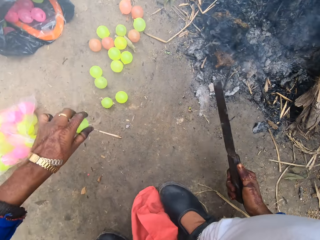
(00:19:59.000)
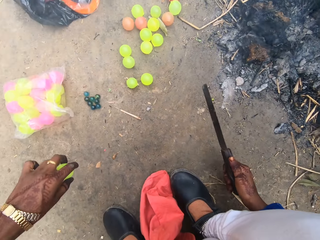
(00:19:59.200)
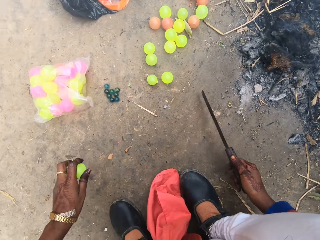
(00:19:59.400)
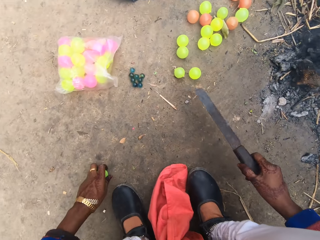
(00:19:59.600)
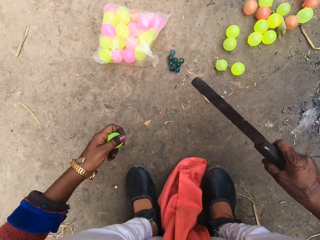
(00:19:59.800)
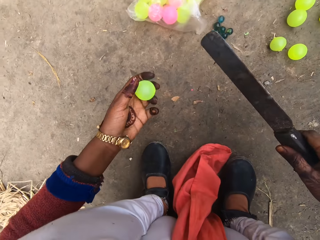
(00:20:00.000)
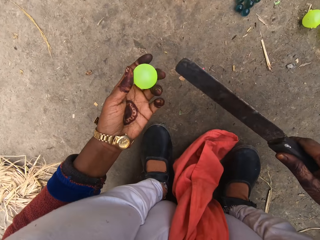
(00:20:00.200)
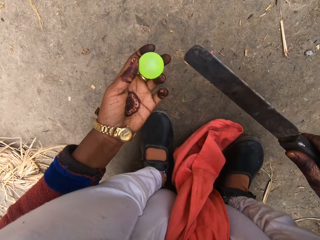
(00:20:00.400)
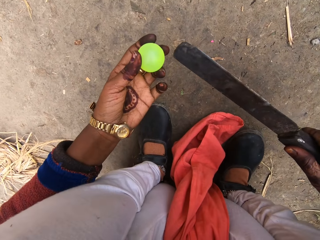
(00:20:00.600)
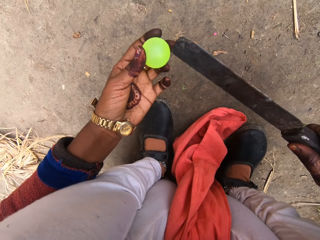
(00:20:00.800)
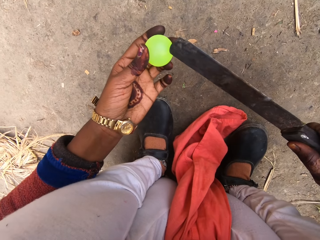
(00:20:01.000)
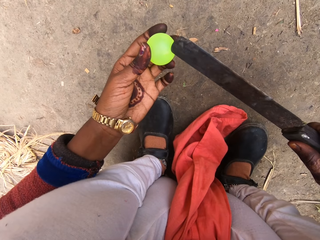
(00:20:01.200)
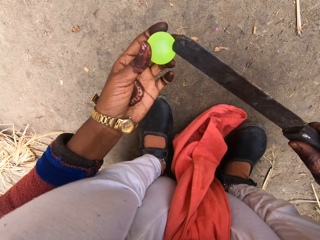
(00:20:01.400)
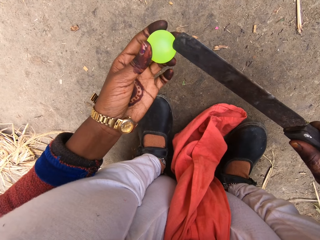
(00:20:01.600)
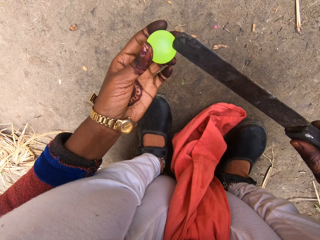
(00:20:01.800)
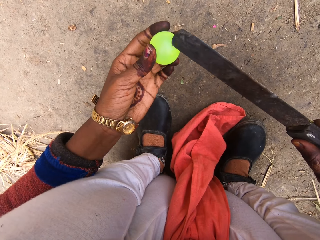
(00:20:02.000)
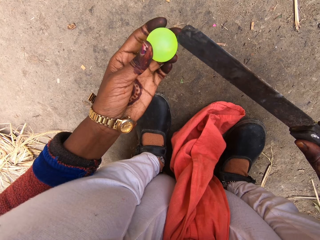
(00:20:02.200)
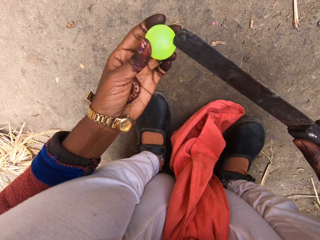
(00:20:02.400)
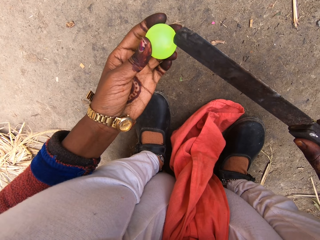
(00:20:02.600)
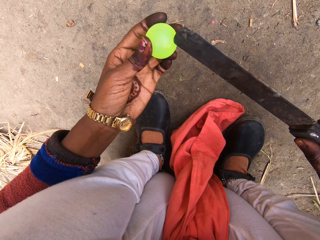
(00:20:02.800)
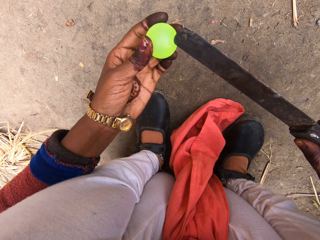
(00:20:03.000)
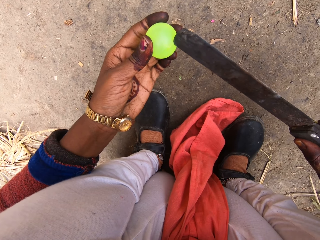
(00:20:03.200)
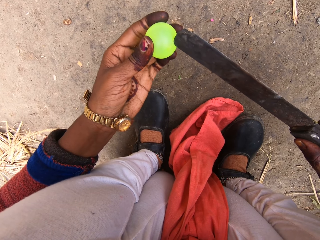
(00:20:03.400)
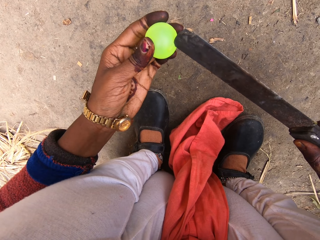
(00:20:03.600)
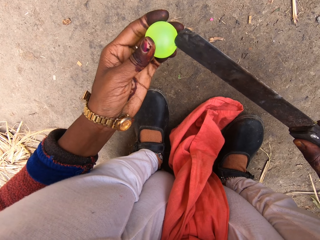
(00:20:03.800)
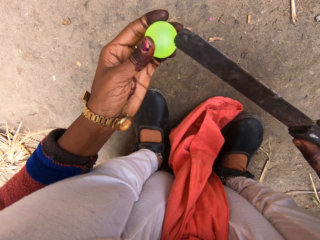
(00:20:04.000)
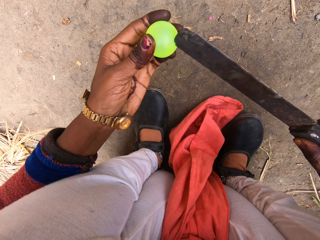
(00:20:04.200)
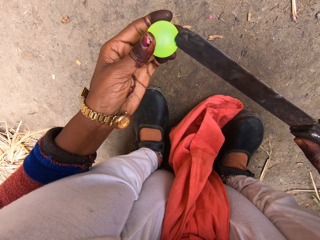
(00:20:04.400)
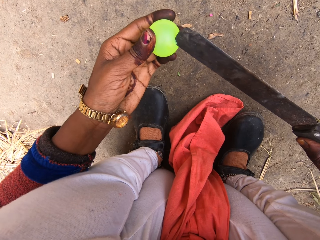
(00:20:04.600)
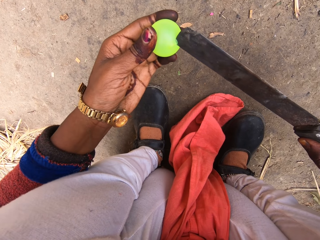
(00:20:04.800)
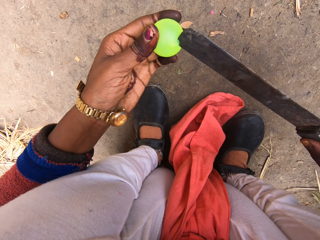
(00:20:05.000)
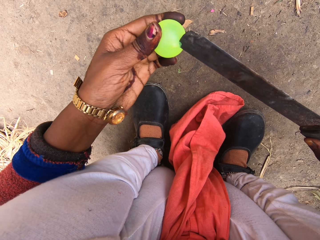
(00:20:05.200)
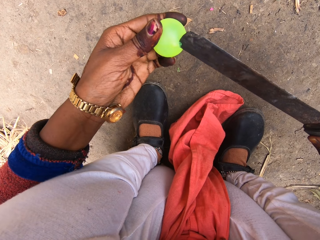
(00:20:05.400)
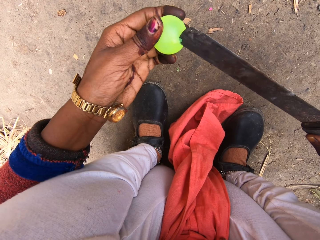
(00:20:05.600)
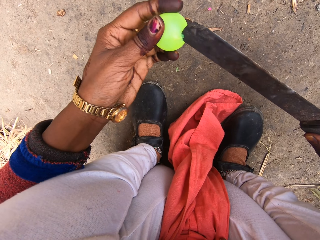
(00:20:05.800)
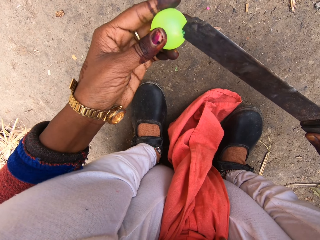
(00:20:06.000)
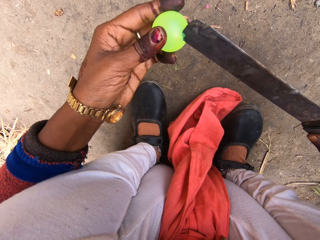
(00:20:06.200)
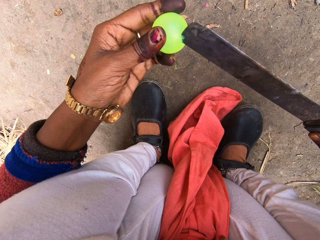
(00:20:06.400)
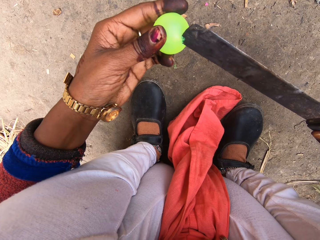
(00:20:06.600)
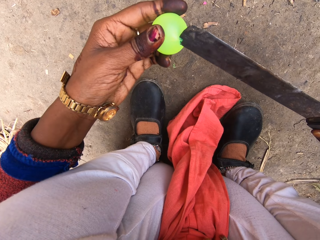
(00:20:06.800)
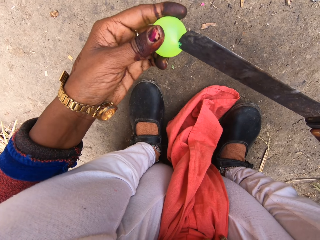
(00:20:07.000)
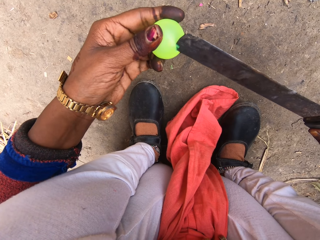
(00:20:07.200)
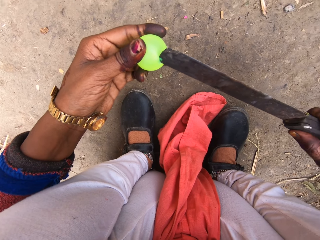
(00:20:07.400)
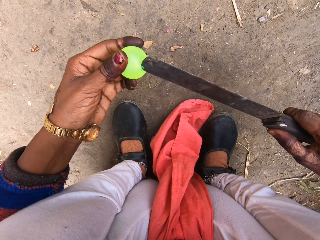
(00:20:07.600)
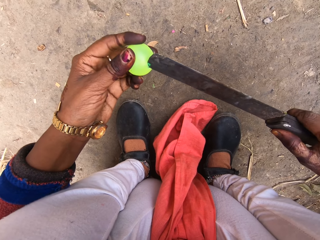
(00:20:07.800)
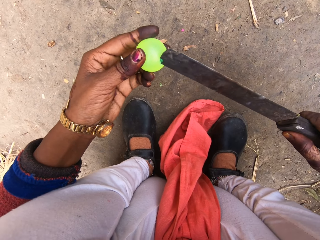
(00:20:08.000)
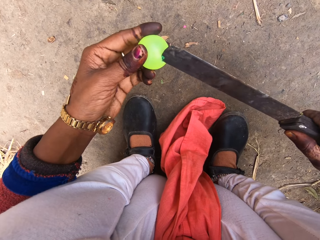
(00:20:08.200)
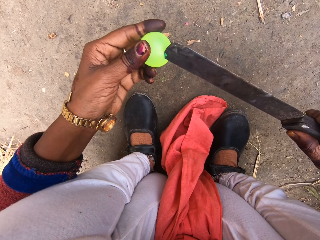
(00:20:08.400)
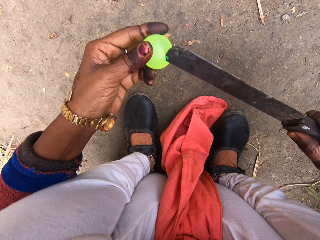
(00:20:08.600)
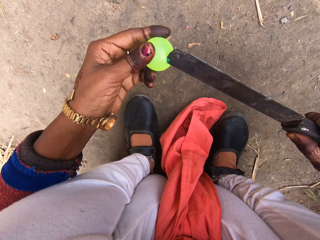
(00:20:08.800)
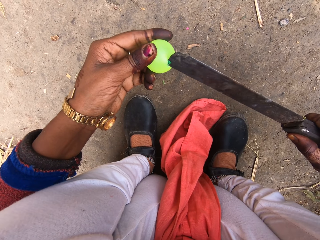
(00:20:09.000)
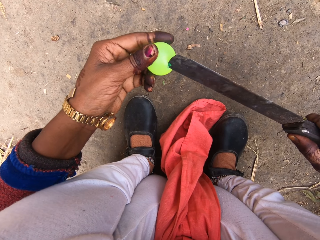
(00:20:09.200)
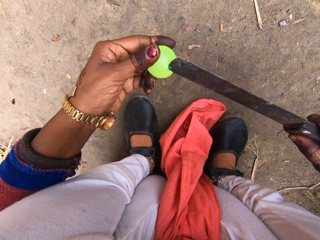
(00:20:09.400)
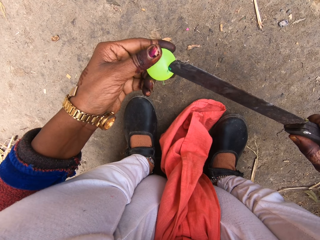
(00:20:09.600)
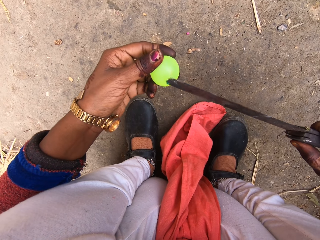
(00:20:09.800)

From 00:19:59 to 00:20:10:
The camera wearer picks up a chi ball from the ground. They hit the knife on the ground. They cut the ball with the knife. They make a hole in the chi ball with the hot knife.

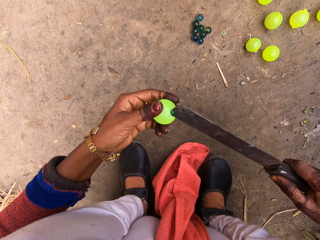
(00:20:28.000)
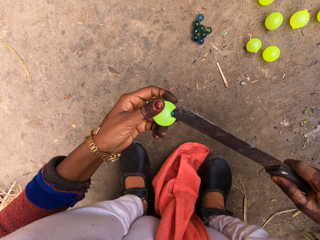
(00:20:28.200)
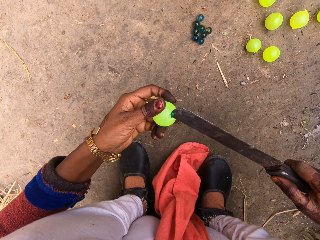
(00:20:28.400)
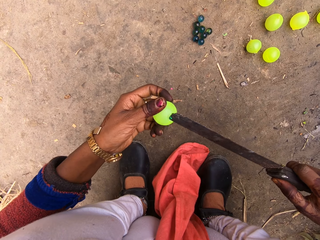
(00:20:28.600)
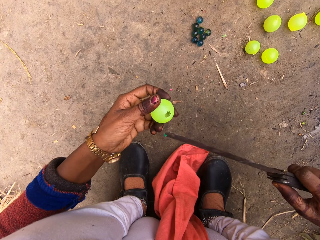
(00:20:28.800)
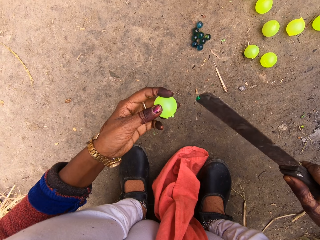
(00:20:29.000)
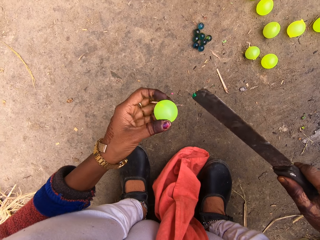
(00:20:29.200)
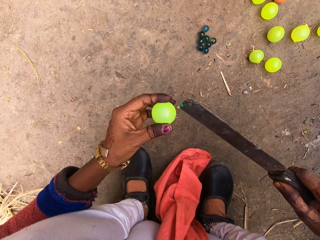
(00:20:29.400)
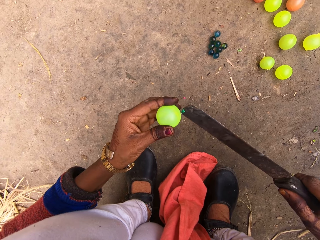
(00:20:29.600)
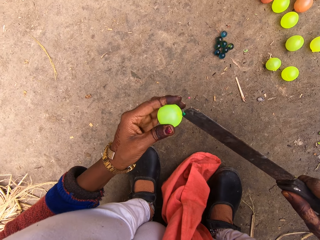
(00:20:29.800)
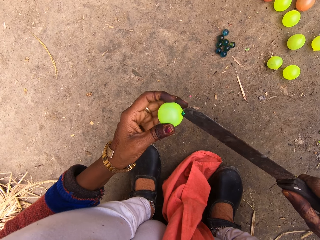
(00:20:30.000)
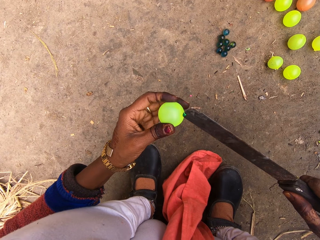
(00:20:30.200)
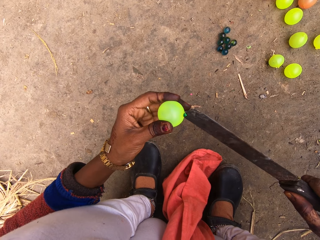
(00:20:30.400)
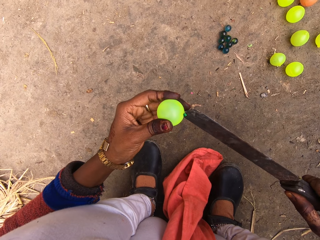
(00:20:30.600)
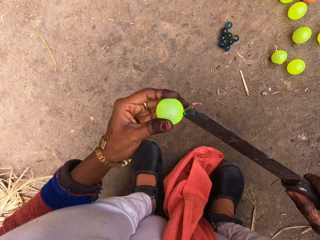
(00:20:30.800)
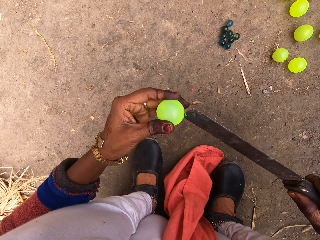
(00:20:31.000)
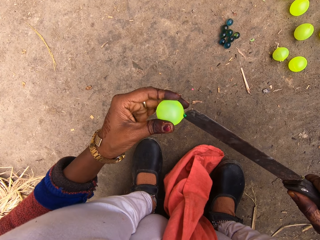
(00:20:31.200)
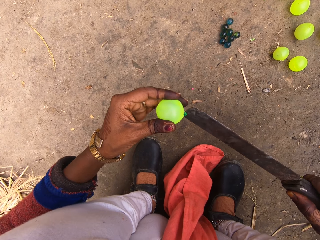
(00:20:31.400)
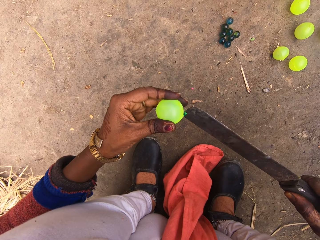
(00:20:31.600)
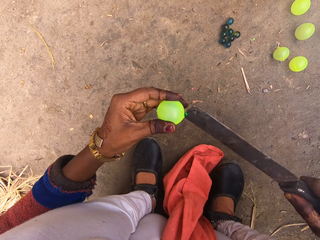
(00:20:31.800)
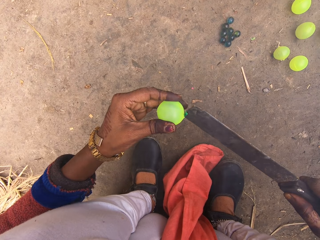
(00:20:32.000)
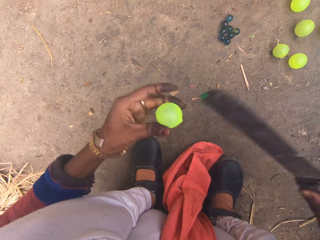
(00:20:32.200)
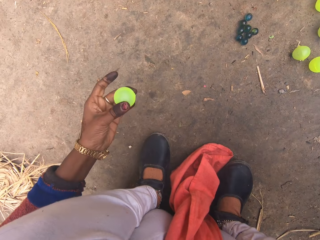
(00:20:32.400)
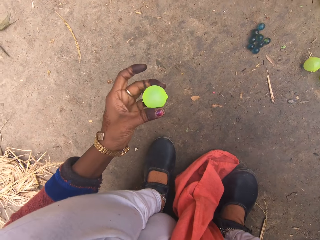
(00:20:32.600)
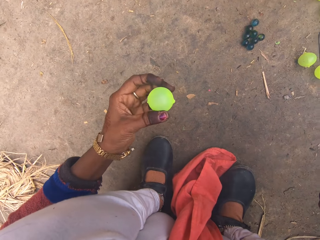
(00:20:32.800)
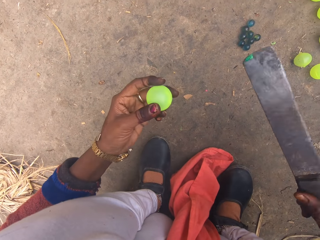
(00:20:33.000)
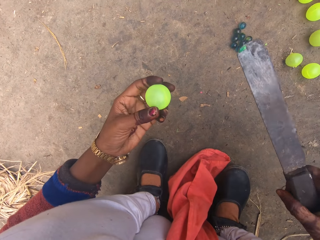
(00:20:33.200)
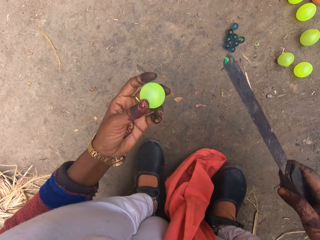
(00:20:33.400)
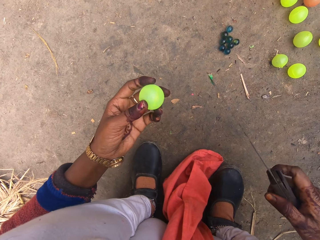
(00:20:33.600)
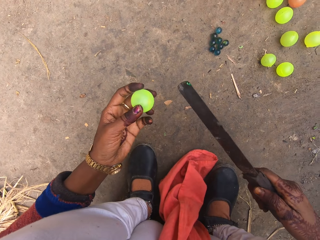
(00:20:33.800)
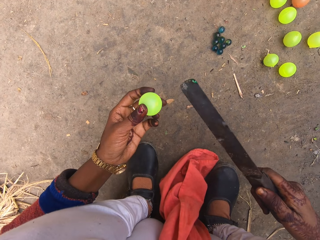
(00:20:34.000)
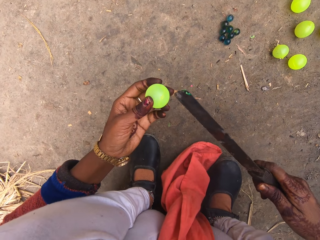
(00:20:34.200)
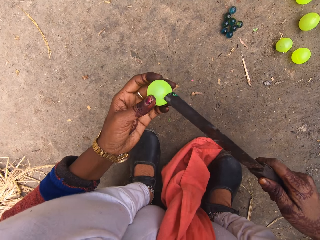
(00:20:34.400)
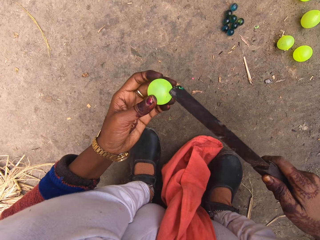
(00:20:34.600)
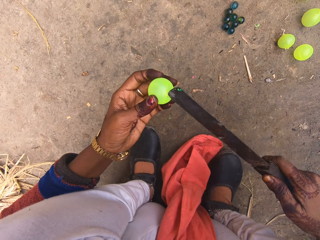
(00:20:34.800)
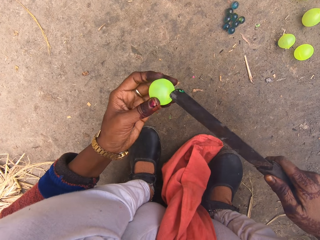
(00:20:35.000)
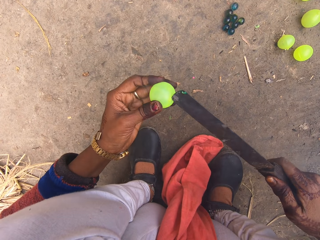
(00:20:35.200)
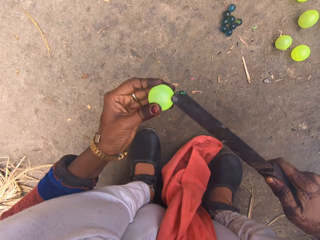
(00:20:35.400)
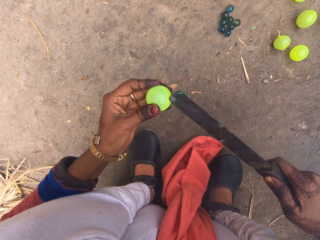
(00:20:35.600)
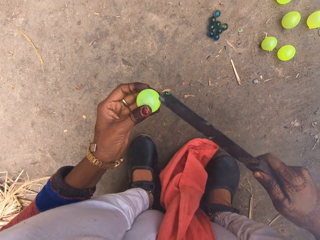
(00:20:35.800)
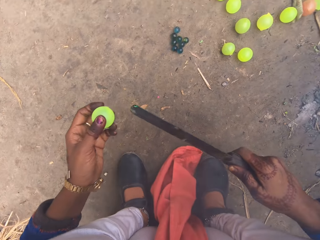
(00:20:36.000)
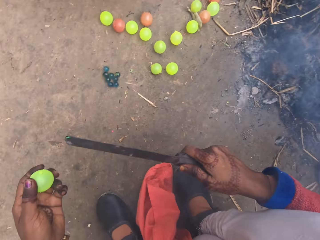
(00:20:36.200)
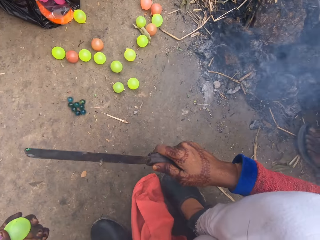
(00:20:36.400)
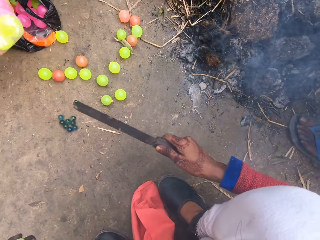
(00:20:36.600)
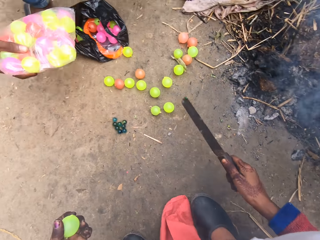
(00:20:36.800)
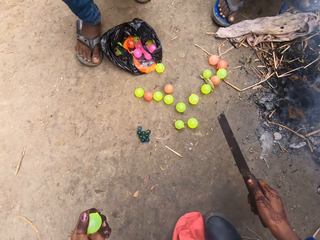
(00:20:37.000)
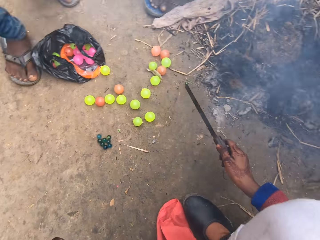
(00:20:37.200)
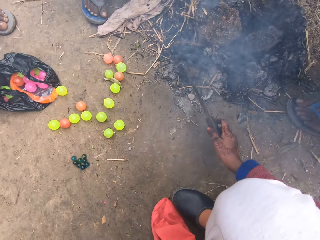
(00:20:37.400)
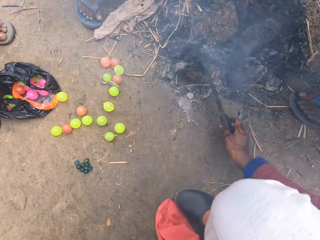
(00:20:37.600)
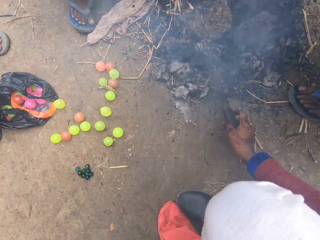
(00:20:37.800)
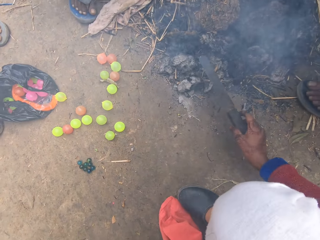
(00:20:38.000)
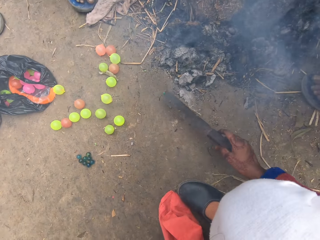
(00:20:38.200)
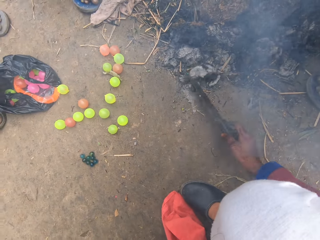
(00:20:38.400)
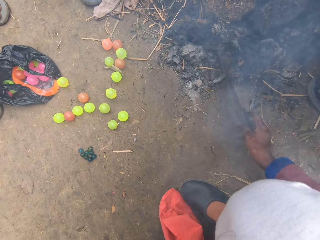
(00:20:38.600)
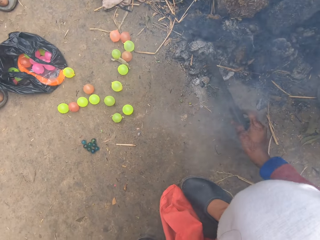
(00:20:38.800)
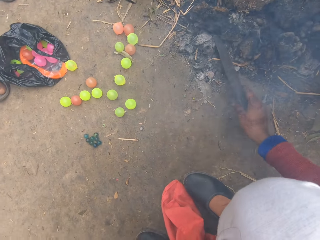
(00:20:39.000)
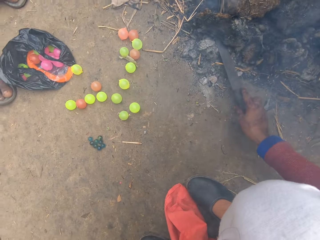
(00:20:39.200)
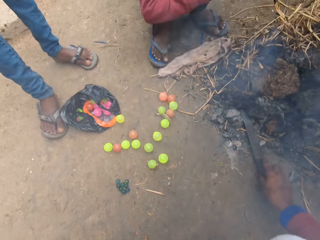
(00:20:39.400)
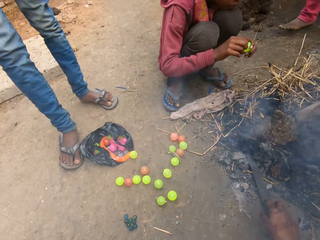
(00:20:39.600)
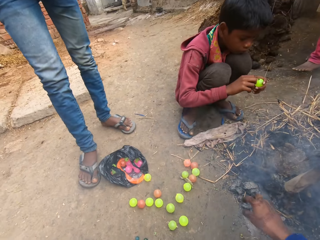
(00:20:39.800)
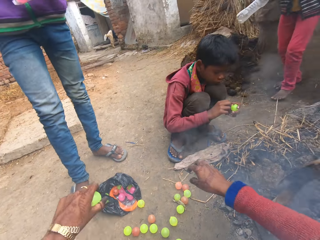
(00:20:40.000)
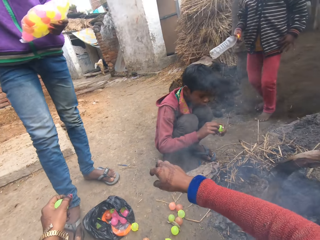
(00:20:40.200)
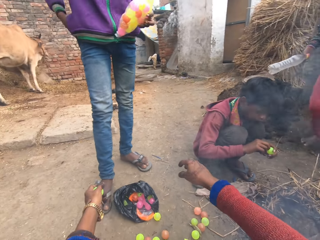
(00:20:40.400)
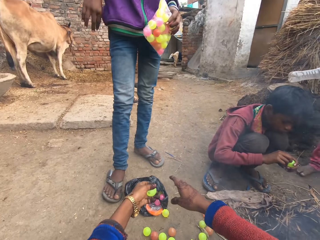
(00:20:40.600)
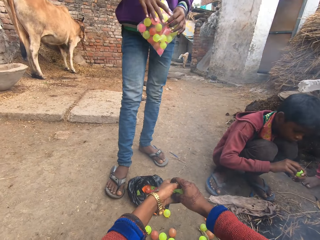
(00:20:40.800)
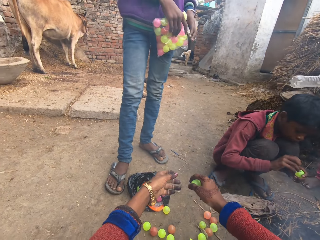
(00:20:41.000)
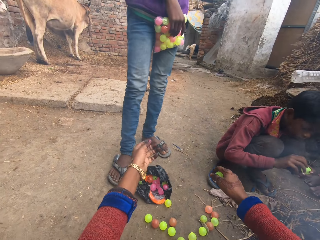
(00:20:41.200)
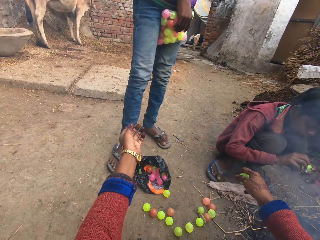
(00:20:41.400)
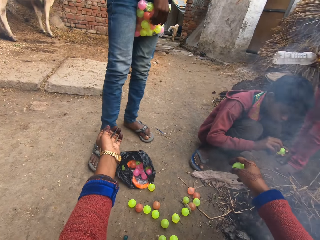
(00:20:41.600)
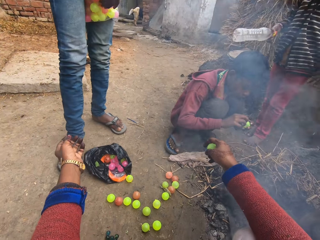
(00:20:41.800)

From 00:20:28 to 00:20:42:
The camera wearer turns the ball. They push the knife against the ball. A man stands near the polythene bag. The camera wearer moves coal with the knife and drops the knife on the ground. A boy peels a ball. The man holds the chi ball in his hand. A child holds a bottle in her hand. Another child holds a chi ball in his hand.
